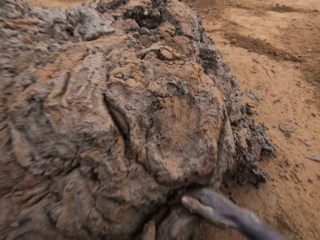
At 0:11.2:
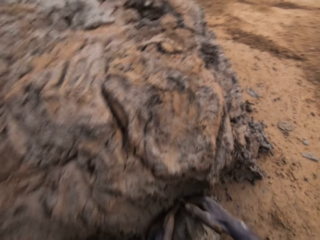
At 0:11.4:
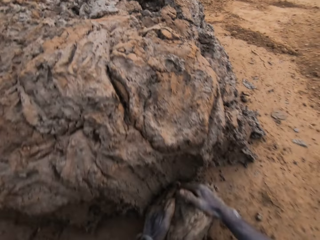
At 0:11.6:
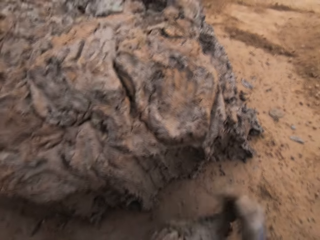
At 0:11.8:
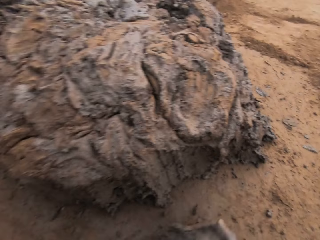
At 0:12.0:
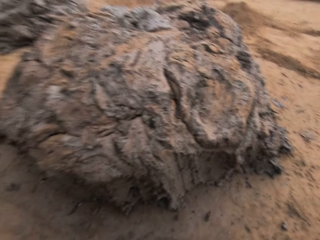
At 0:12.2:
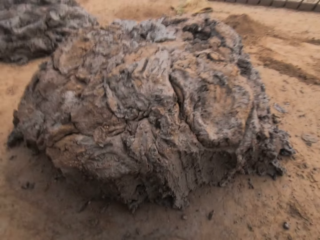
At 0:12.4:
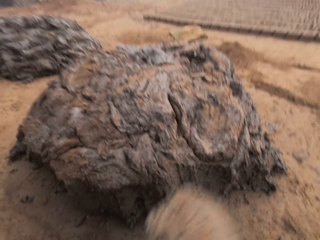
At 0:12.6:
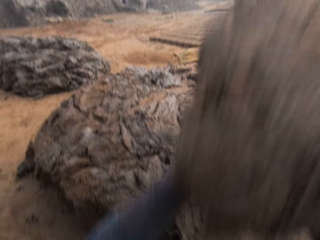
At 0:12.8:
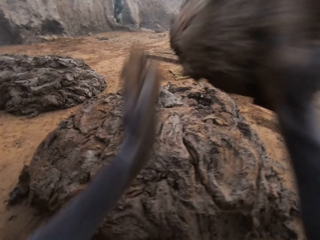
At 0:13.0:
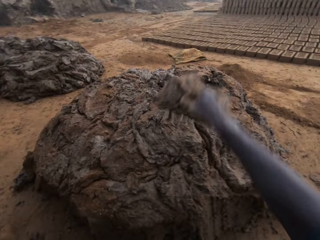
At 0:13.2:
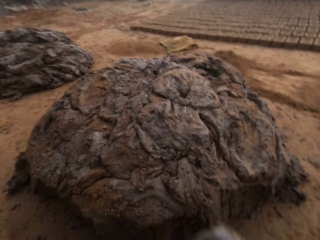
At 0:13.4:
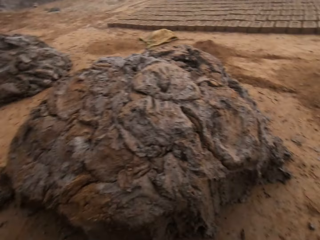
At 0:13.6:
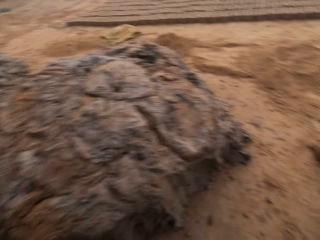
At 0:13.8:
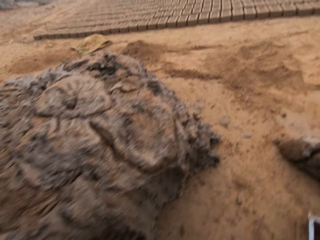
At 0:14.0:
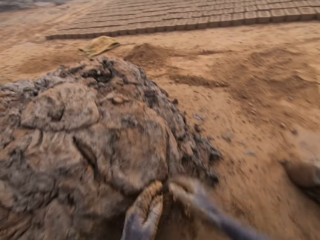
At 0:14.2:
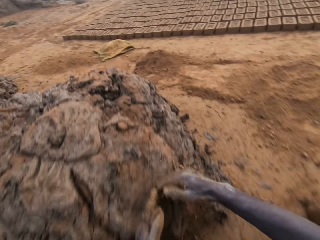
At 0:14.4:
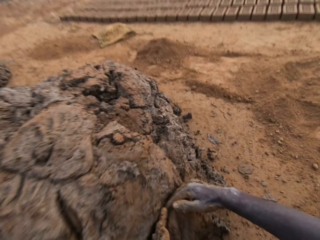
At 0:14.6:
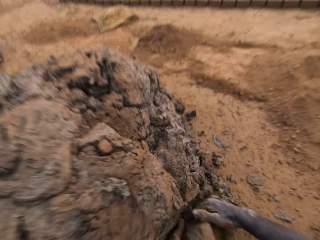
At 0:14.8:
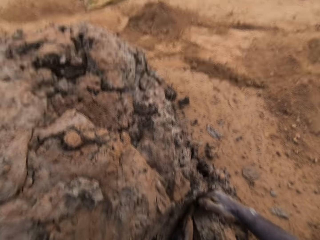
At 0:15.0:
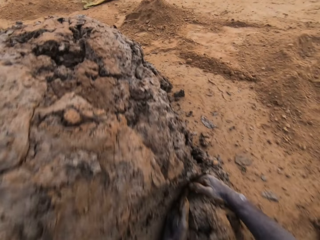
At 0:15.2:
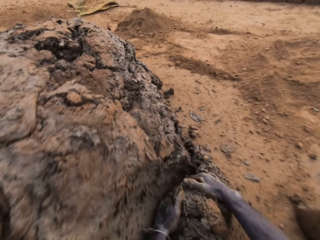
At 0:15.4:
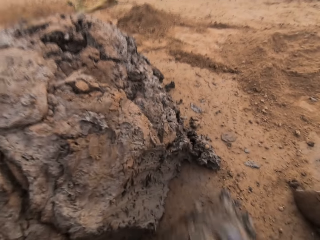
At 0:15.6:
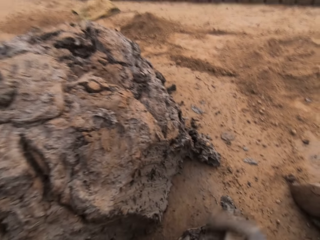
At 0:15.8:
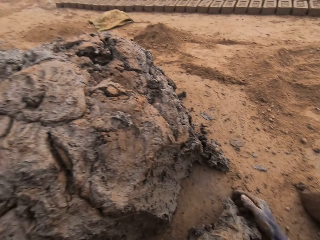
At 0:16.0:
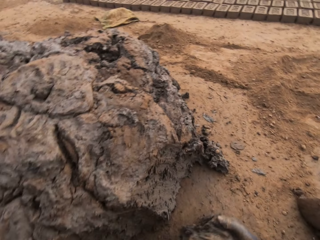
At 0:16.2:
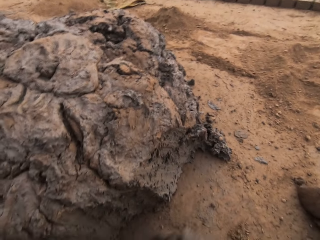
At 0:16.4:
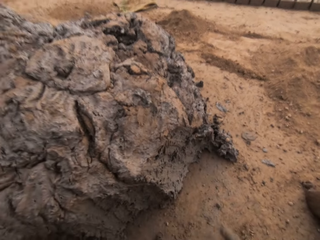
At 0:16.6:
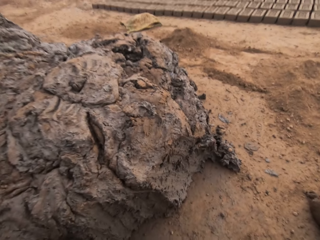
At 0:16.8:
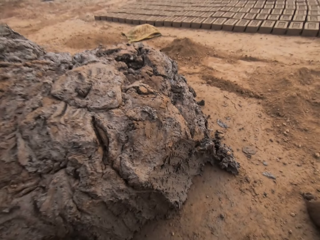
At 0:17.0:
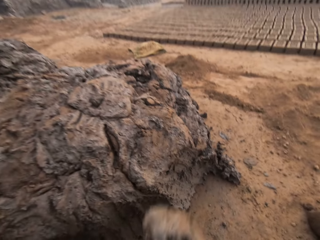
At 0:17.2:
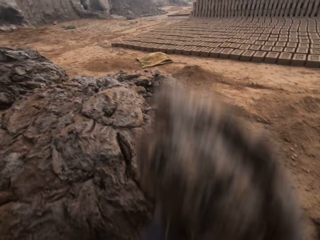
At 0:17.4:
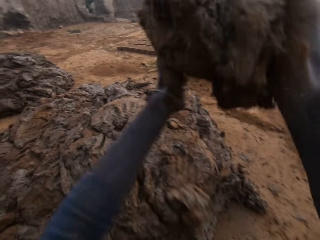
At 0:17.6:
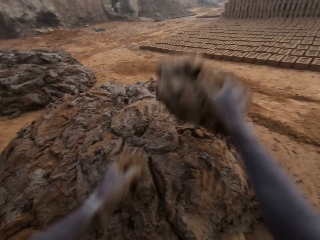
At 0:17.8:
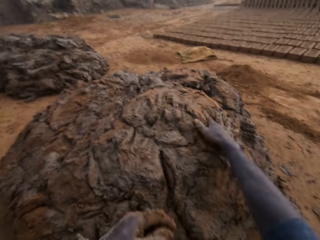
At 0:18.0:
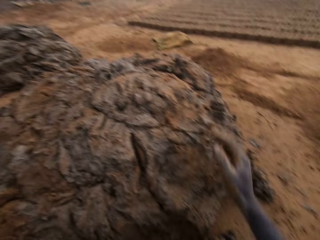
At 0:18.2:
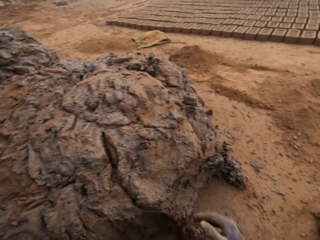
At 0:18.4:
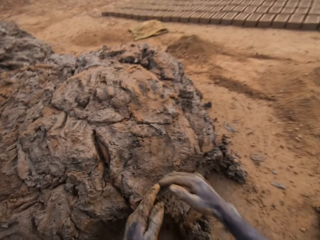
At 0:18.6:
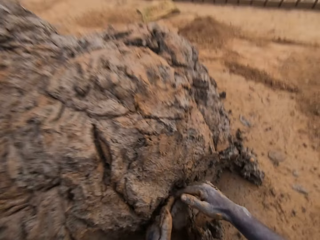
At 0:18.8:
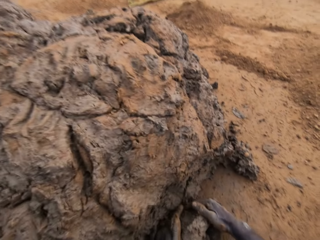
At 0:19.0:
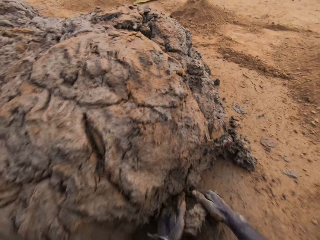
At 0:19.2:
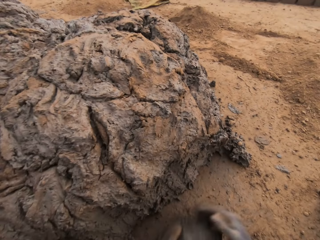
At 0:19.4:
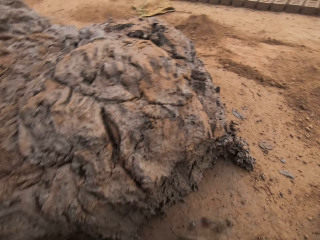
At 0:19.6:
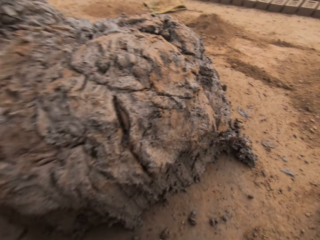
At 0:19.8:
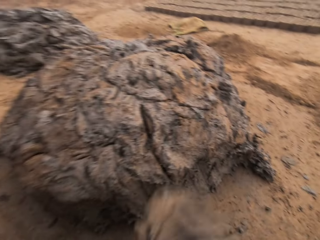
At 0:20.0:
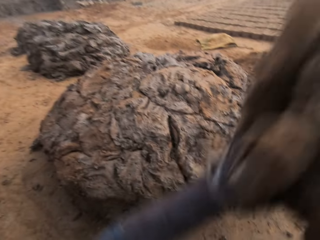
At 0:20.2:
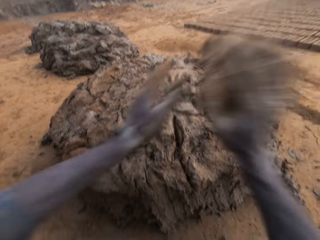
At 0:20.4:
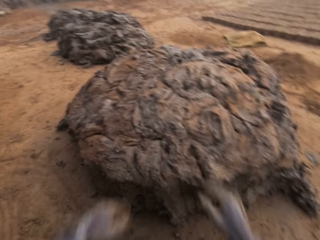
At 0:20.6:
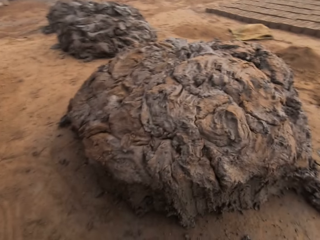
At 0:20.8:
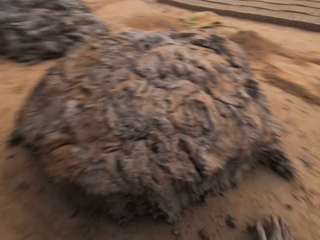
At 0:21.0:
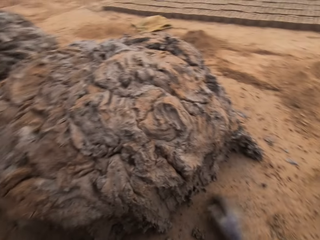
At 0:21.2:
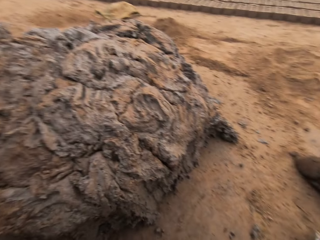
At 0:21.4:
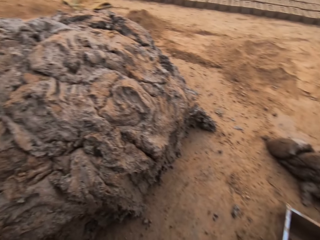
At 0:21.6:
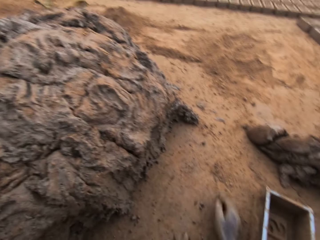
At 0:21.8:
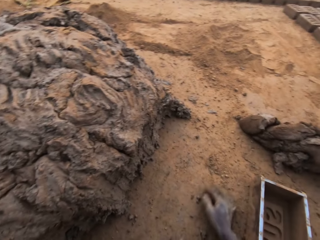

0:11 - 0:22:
The camera wearer scoops mud with his hand. He throws the wet clay on the heap of wet clay. He cuts wet clay from the heap of wet clay with his hands. He throws the wet clay on the heap of wet clay. He cuts wet clay from the heap of wet clay with his hands. He throws the wet clay on the heap of wet clay. He packs the wet clay on the ground. He scoops the mud with his hand.

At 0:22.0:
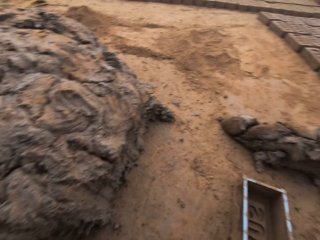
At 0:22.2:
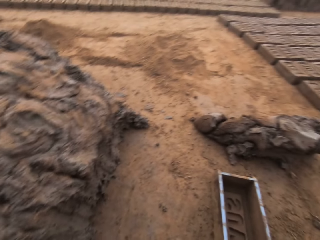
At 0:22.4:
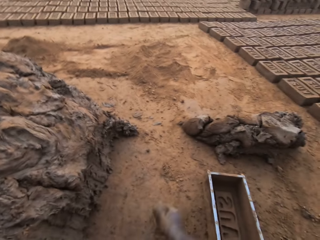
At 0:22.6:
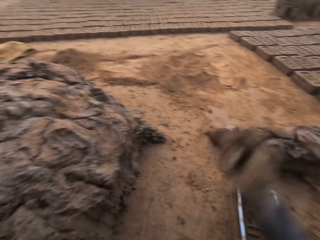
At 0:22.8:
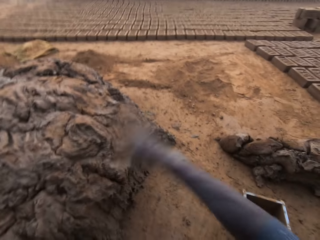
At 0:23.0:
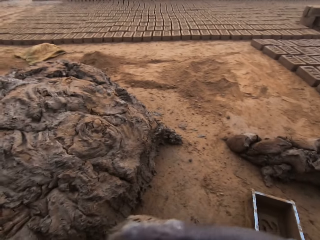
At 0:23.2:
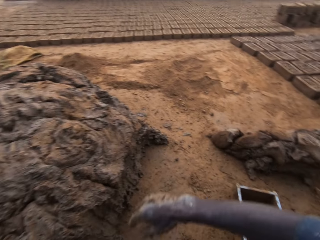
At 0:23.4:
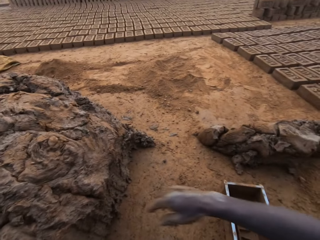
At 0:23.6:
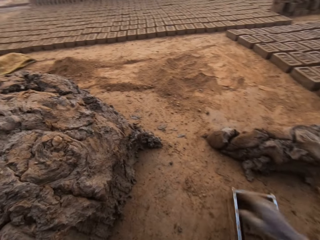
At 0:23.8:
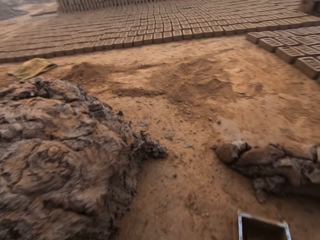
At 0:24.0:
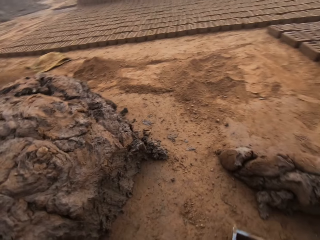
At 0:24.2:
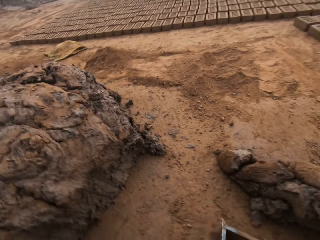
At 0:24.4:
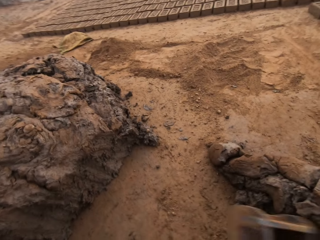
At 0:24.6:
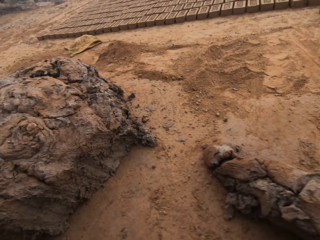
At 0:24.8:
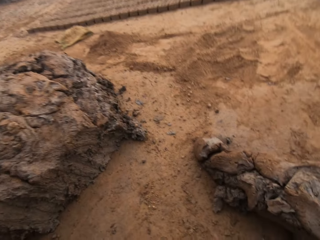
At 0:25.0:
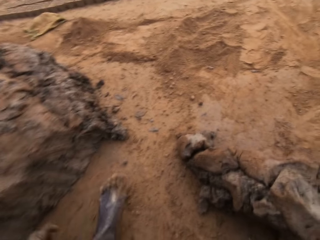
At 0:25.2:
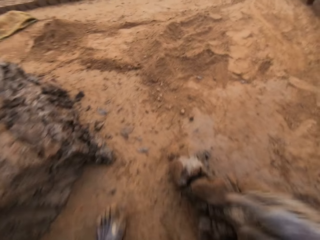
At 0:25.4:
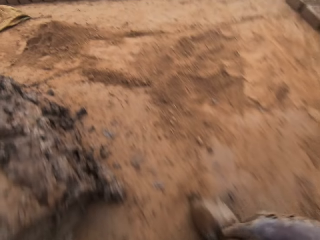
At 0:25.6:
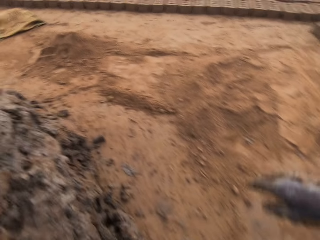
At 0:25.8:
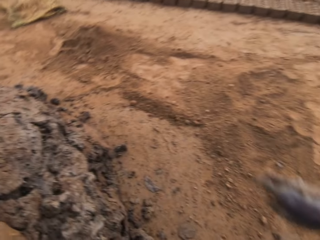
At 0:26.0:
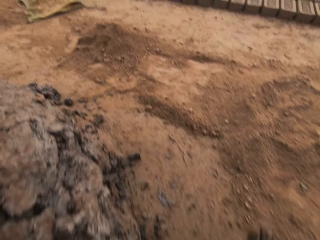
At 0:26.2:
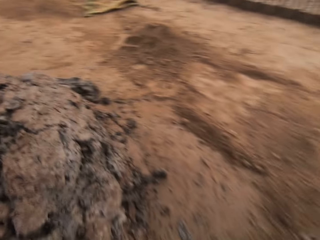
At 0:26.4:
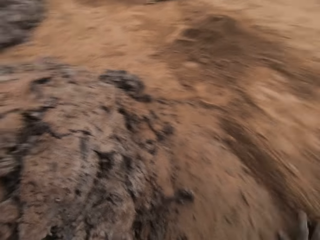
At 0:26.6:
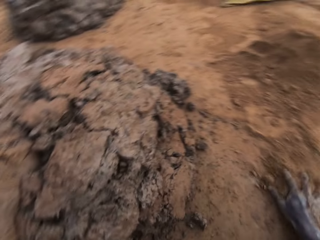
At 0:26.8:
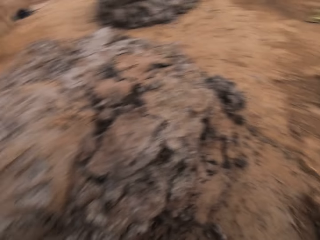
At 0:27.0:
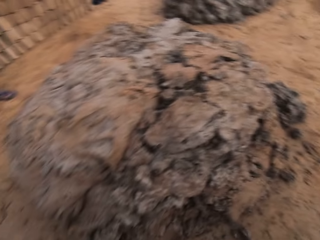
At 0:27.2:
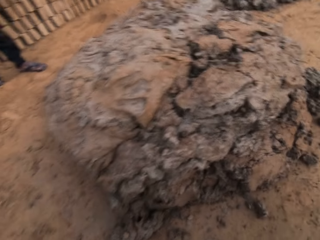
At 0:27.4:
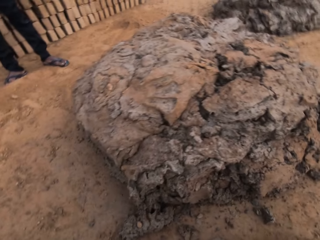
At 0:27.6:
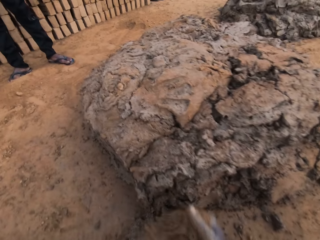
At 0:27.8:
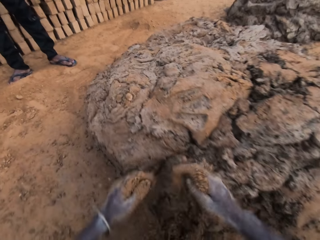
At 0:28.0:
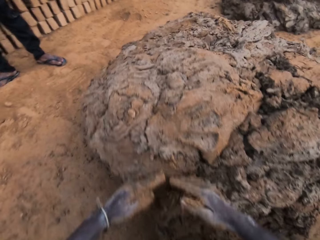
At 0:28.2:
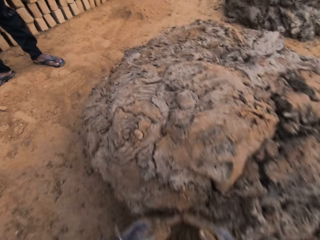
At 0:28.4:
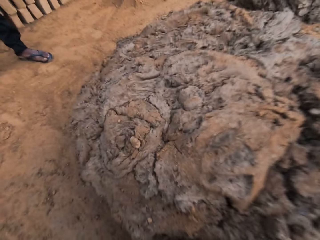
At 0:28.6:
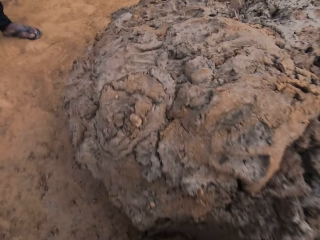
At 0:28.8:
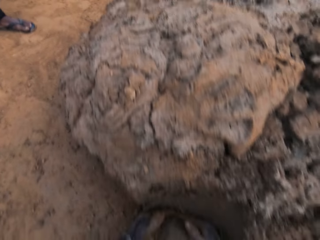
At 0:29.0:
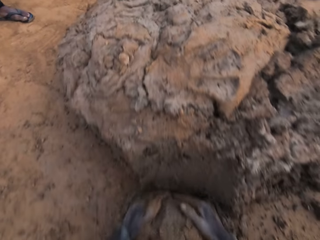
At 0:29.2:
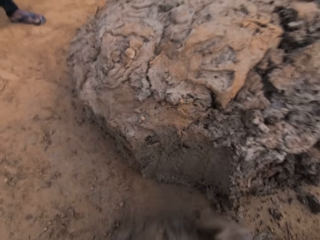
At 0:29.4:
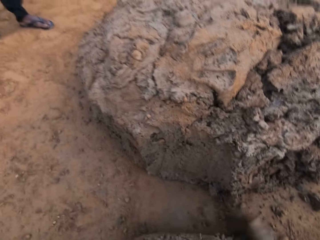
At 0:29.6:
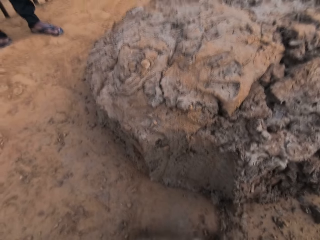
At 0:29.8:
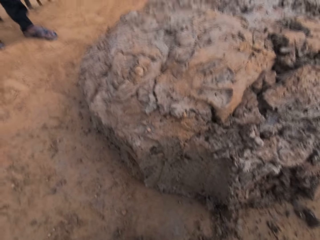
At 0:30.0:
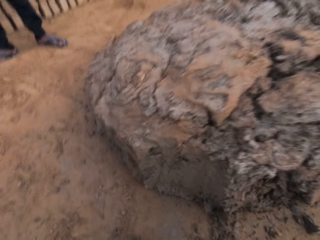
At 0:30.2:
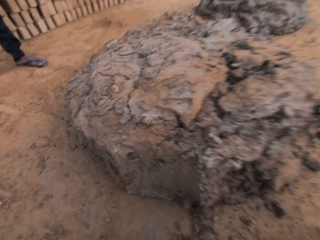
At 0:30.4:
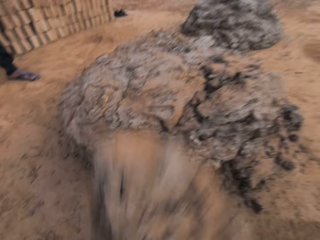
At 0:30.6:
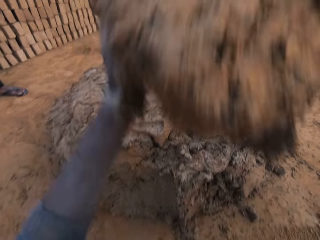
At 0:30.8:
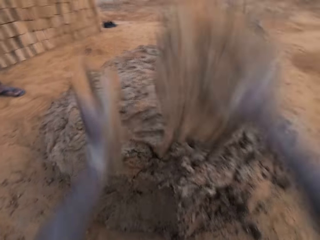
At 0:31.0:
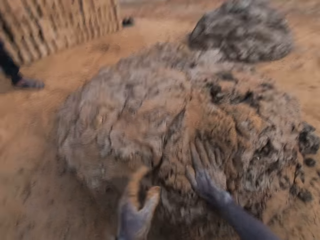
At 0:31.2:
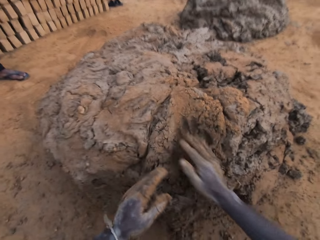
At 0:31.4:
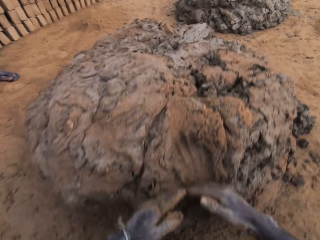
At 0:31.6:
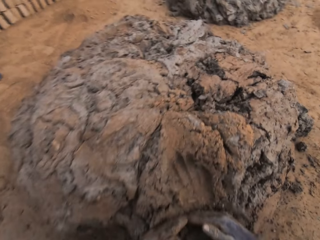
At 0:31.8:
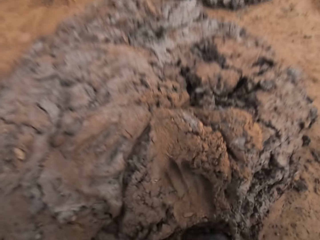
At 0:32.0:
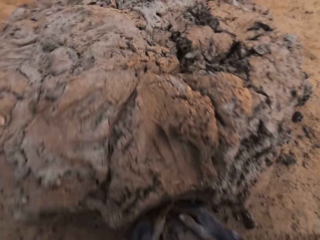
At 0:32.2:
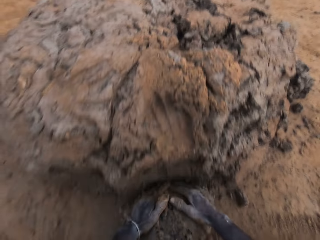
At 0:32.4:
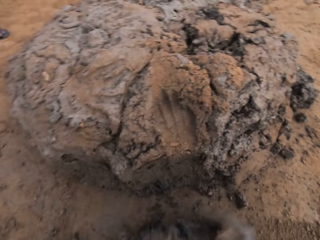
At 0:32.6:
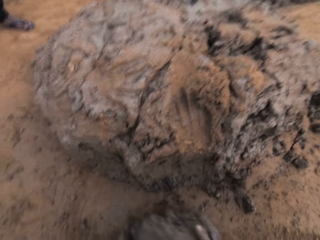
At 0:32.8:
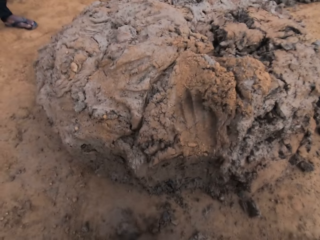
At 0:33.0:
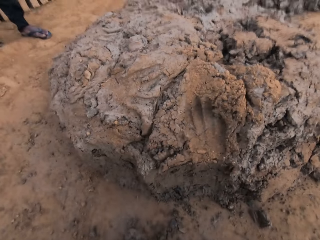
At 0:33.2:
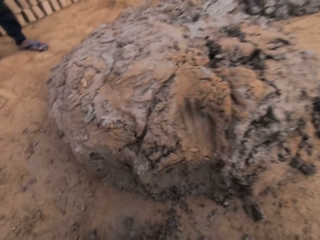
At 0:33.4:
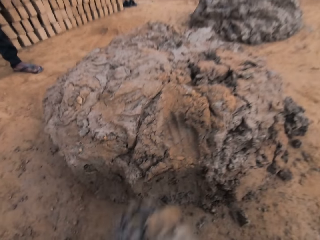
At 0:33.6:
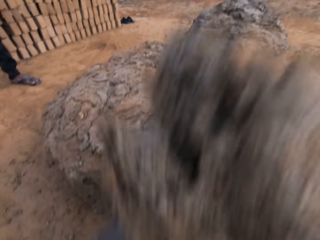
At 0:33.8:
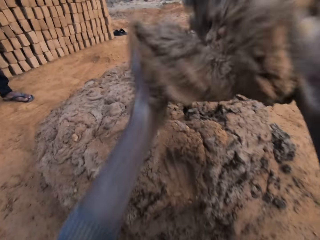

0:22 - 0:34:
The camera wearer throws the wet clay on the heap of wet clay. He moves a brick mold on the ground. He walks around the mud. He cuts wet clay from the heap of wet clay with his hands. He throws the wet clay on the heap of wet clay. He cuts wet clay from the heap of wet clay with his hands. He throws the wet clay on the heap of wet clay.
